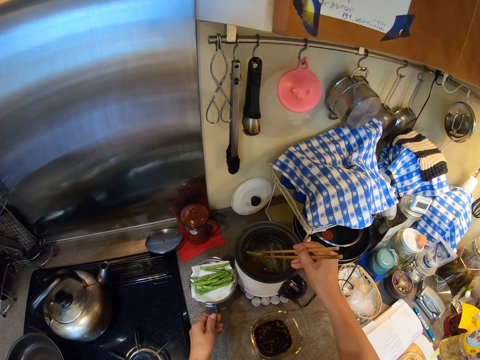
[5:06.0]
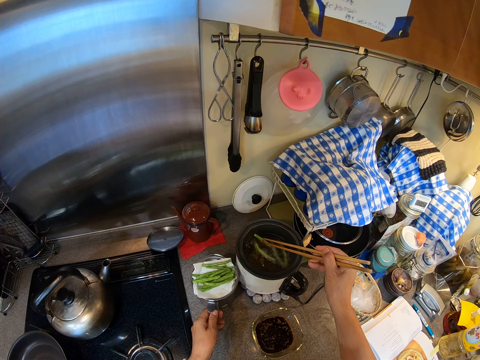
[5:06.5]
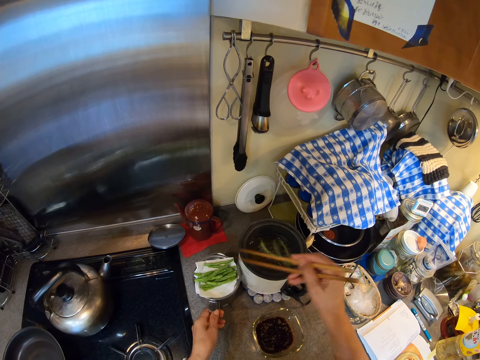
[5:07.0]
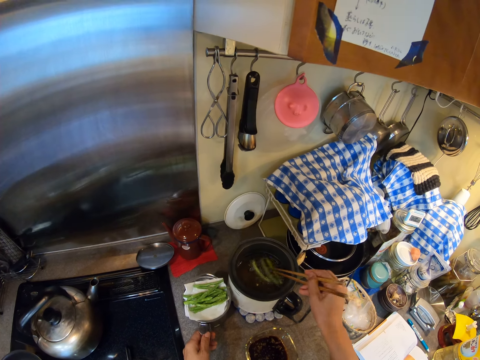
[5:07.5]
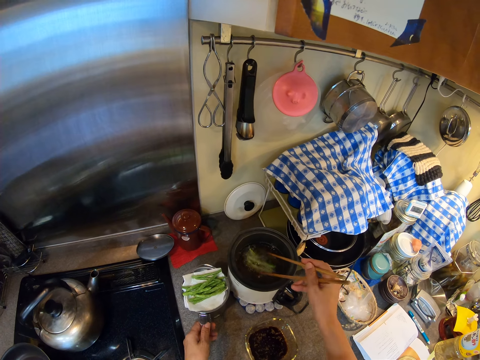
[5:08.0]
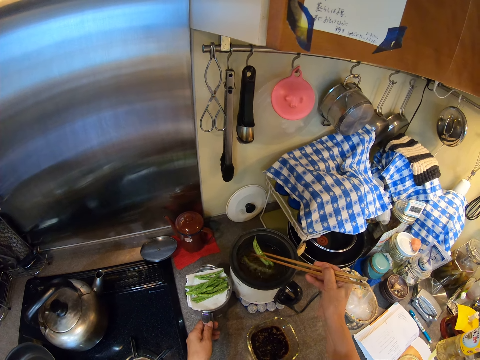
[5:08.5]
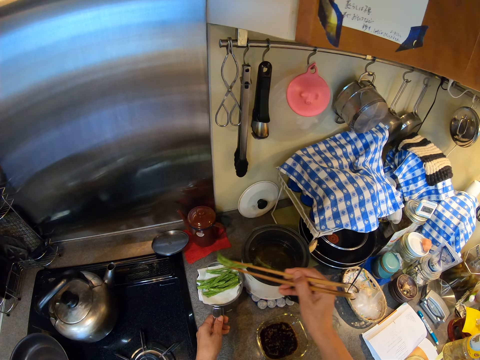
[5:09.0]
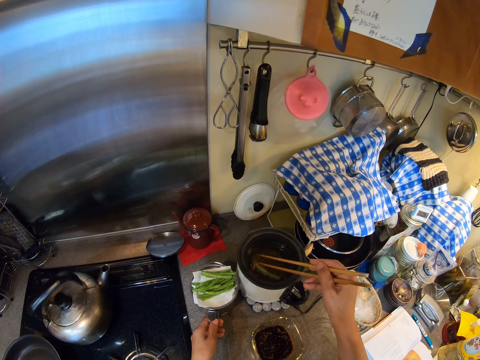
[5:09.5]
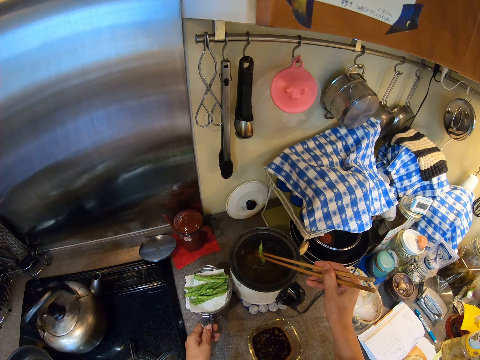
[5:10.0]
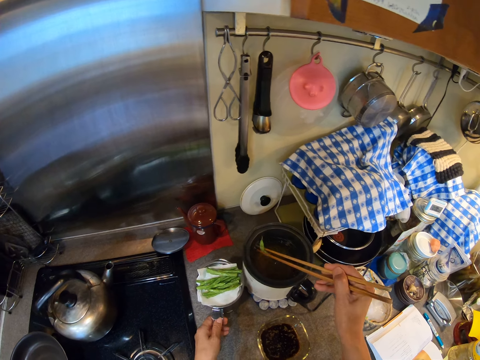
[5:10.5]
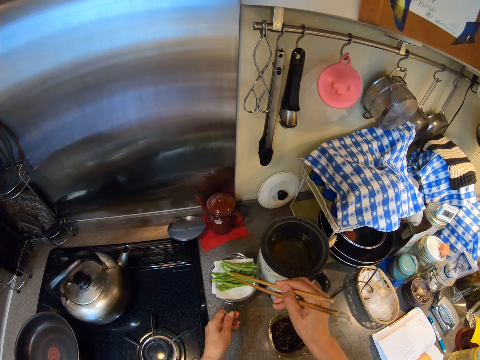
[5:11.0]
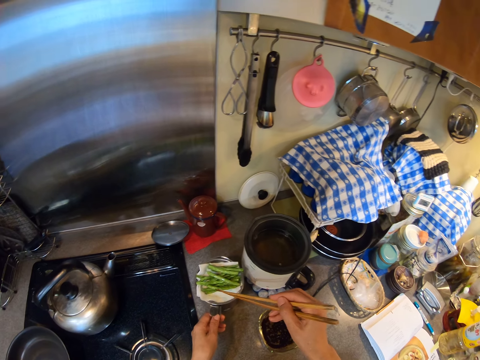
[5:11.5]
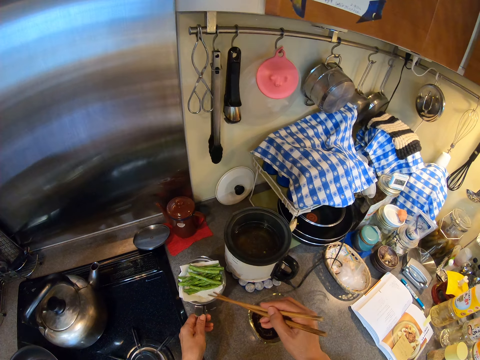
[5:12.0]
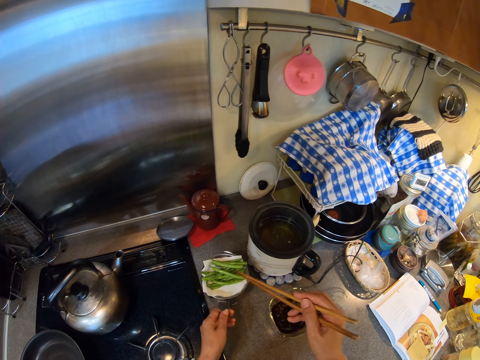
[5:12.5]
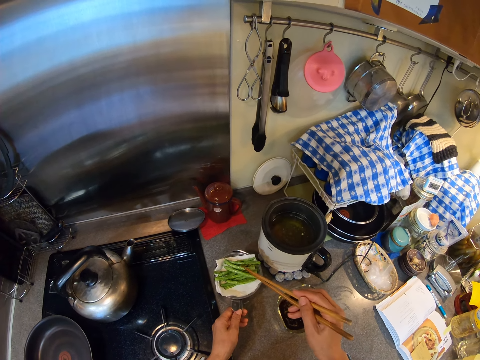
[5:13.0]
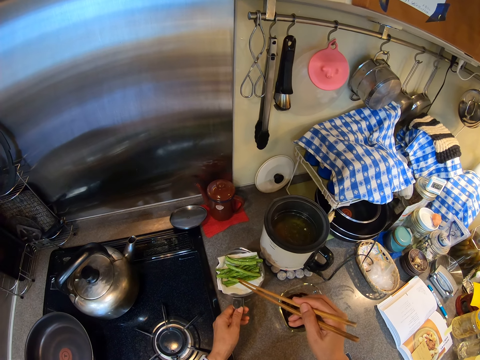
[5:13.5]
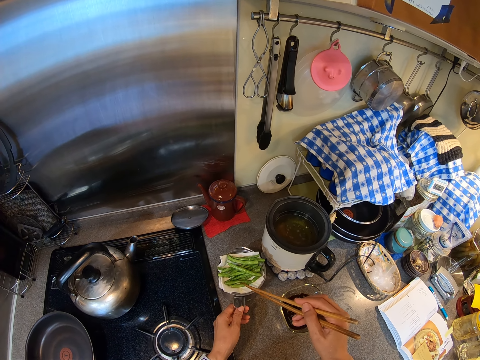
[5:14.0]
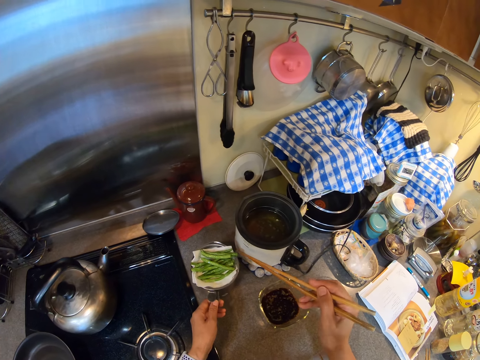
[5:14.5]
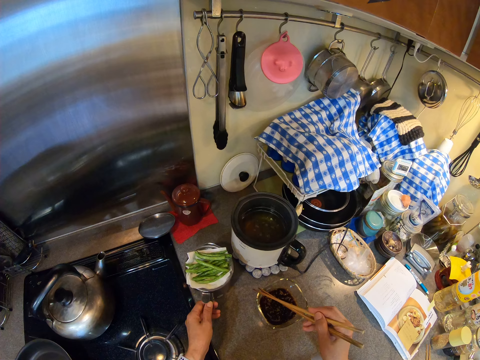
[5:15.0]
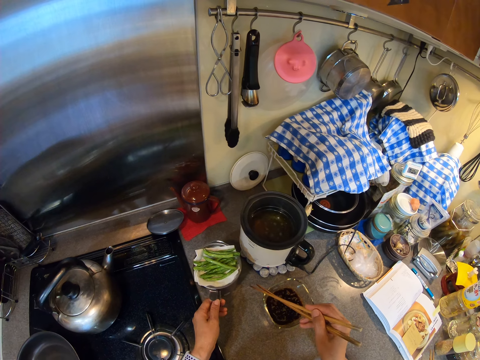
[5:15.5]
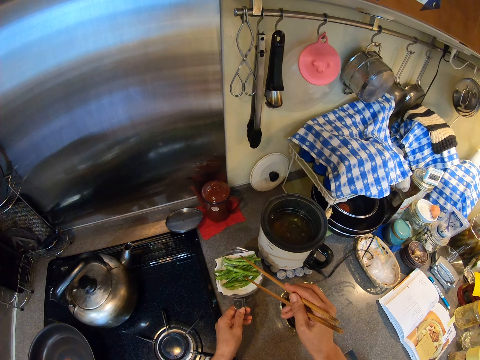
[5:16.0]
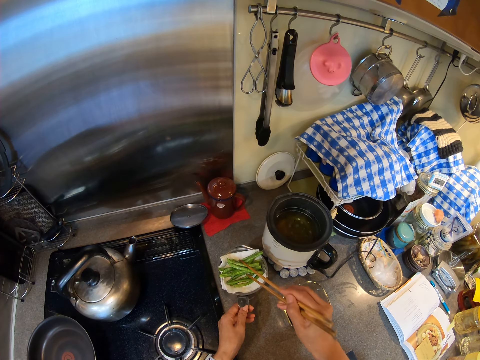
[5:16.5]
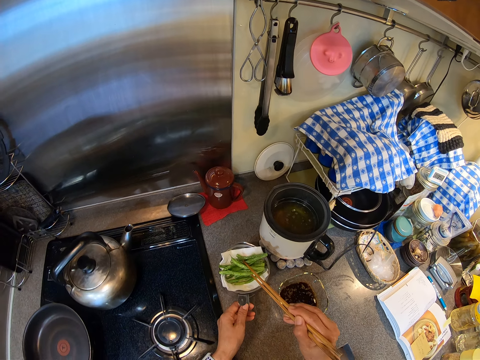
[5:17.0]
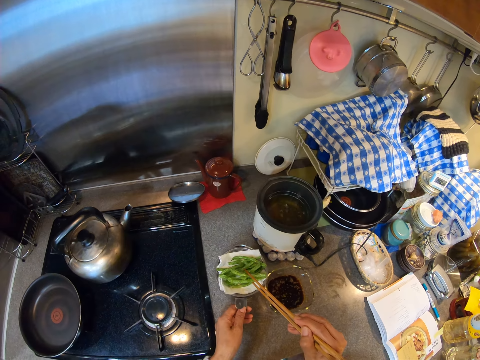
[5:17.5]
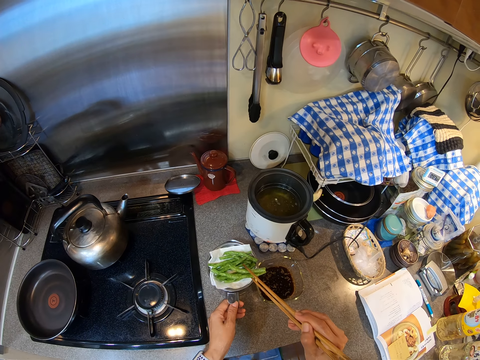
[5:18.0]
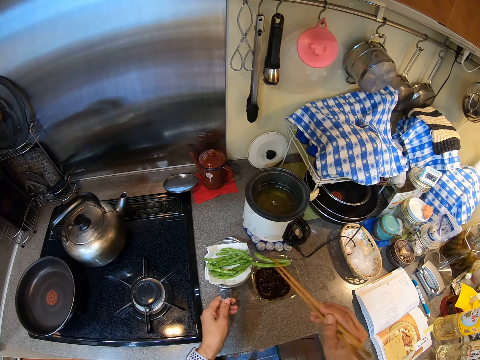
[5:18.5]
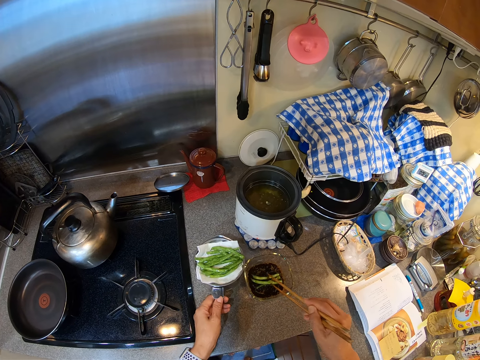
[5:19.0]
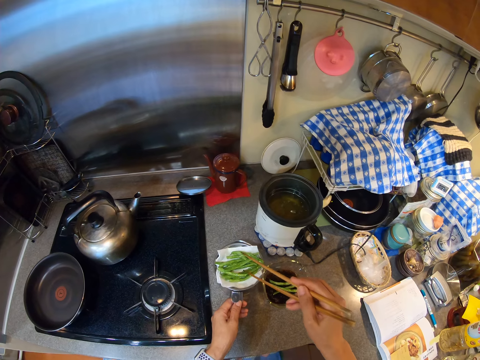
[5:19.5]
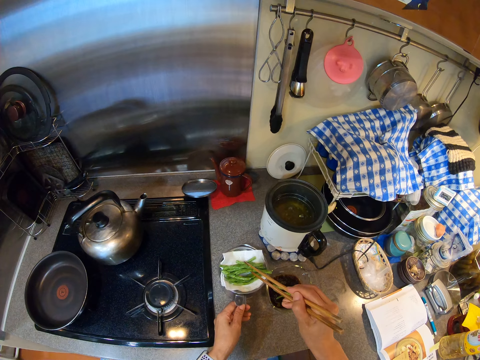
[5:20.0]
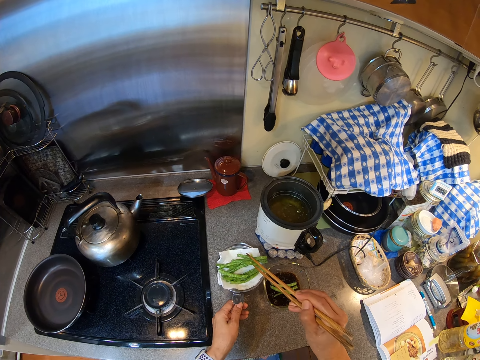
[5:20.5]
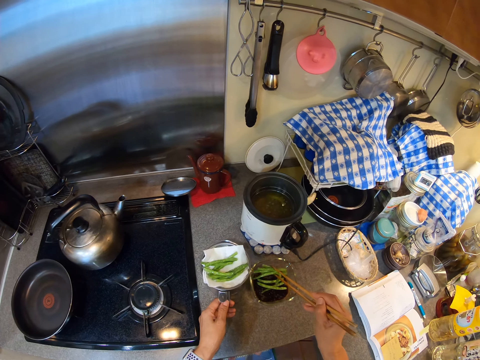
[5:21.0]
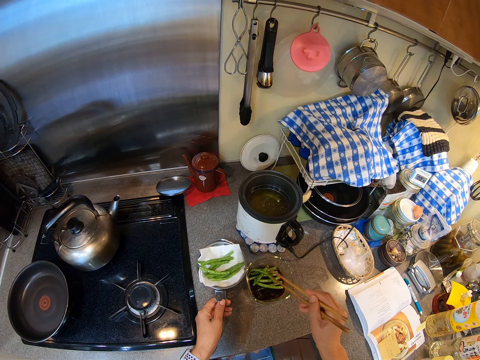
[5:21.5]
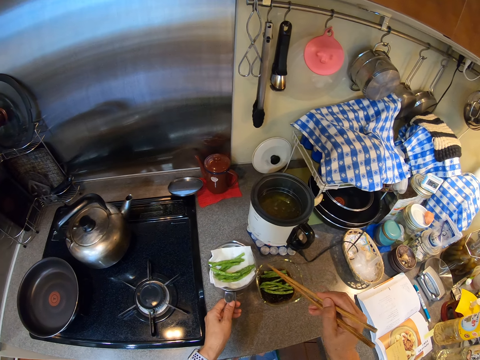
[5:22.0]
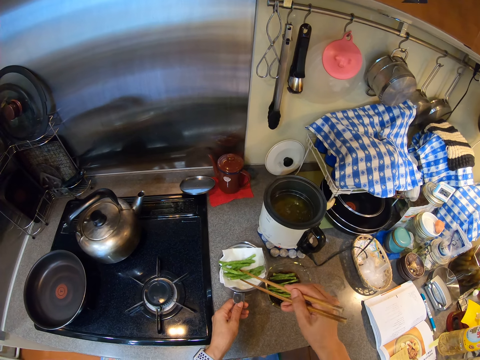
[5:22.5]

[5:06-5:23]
The camera wearer knocks the sticks on the pot and drags the pot back. They look at the food. They arrange the asparagus. They lift the sticks up. They move the pot. They put the food in the bowl. They move the stick in the pot. They drag the pot back. They move the pot back. They hold the asparagus up. They put the asparagus in the paste. They lift the asparagus up.

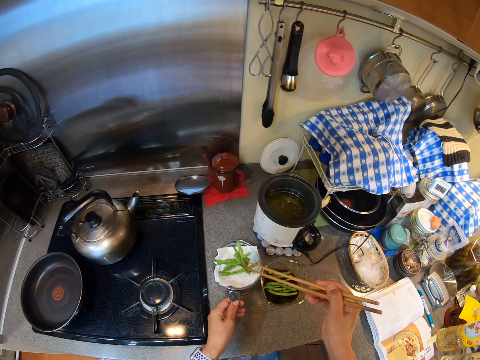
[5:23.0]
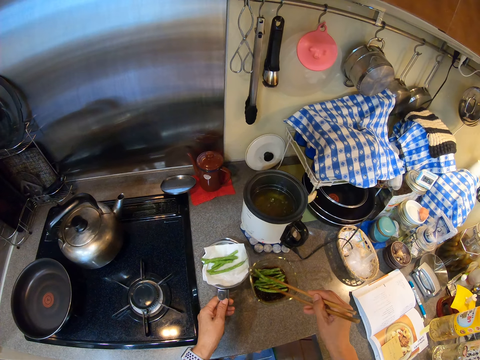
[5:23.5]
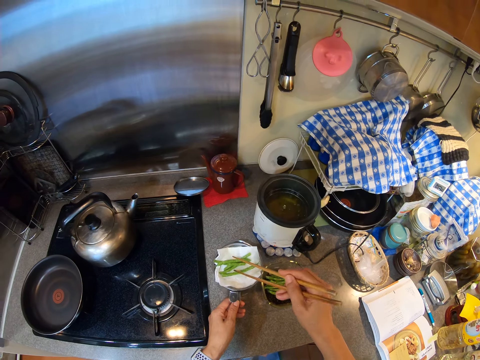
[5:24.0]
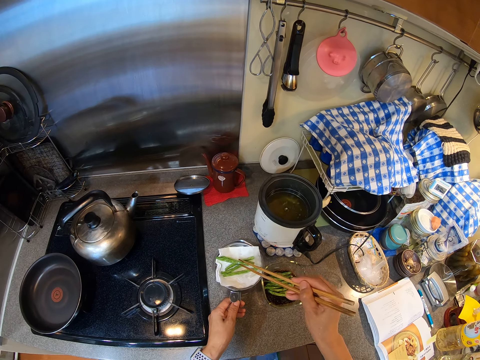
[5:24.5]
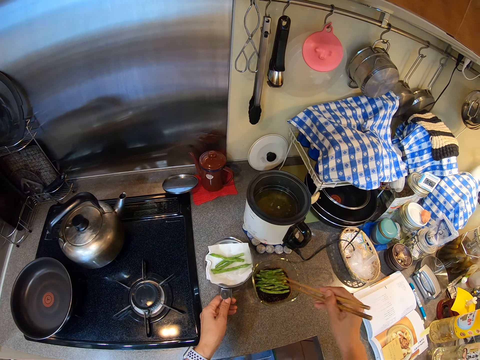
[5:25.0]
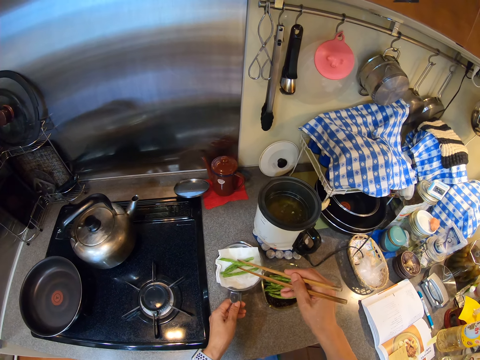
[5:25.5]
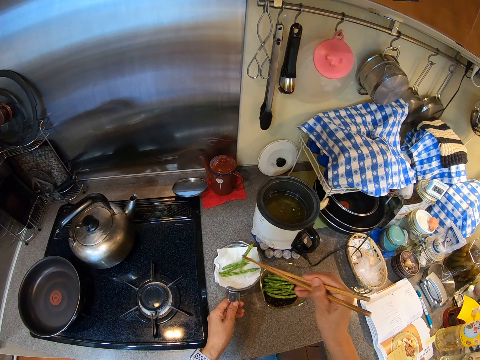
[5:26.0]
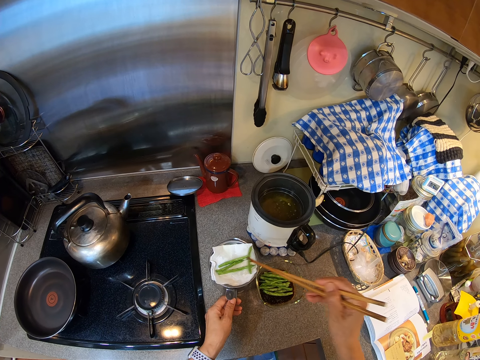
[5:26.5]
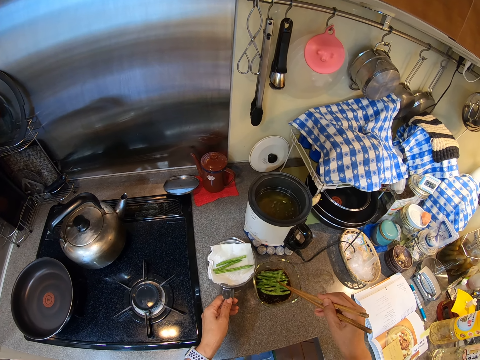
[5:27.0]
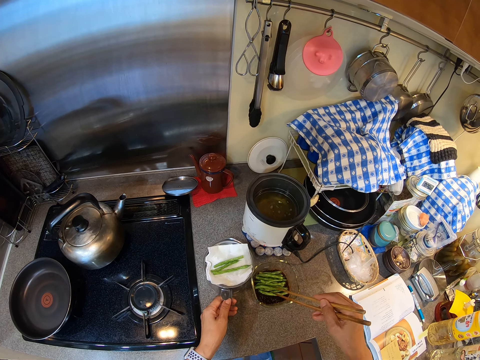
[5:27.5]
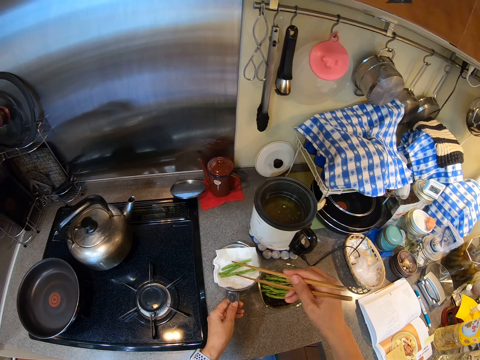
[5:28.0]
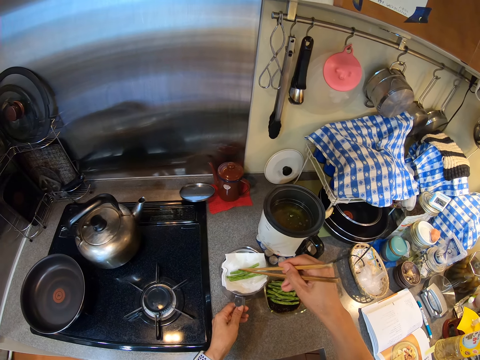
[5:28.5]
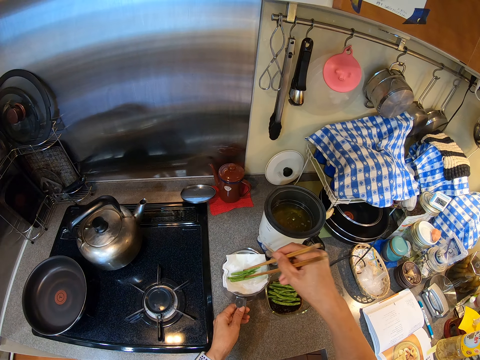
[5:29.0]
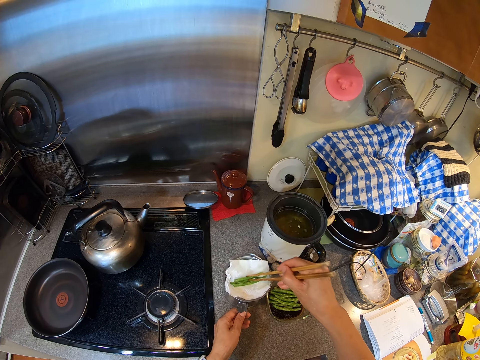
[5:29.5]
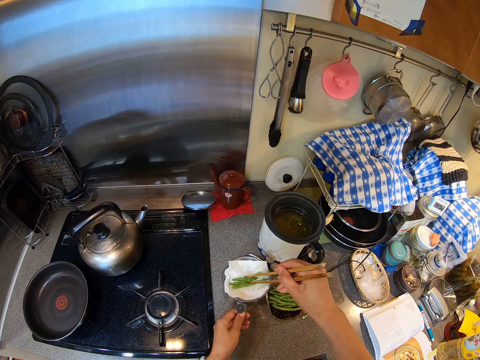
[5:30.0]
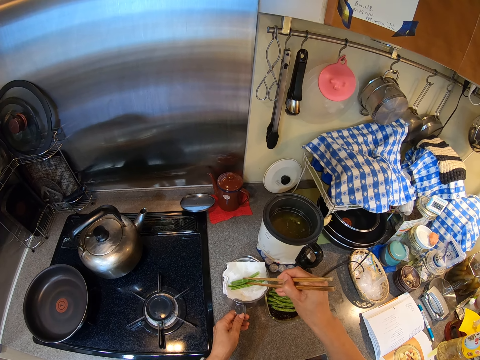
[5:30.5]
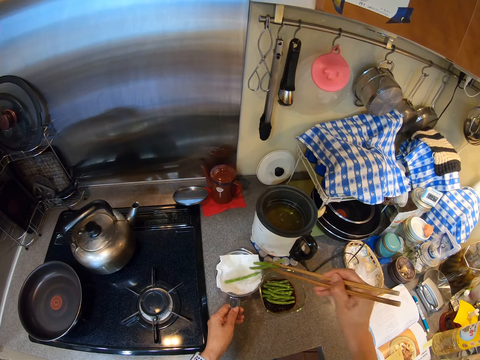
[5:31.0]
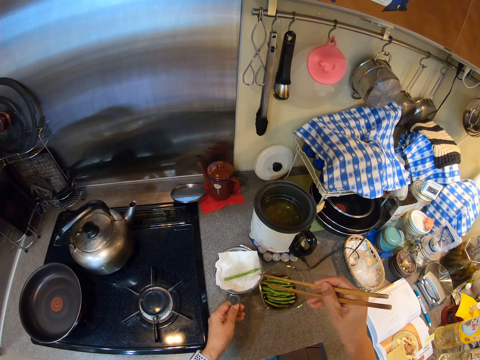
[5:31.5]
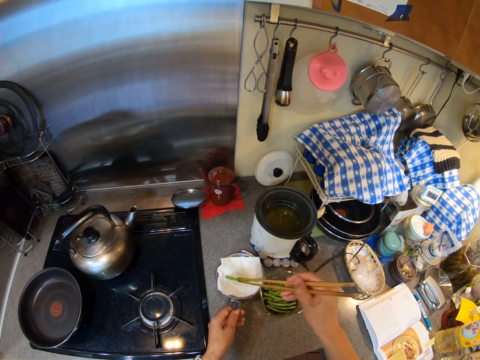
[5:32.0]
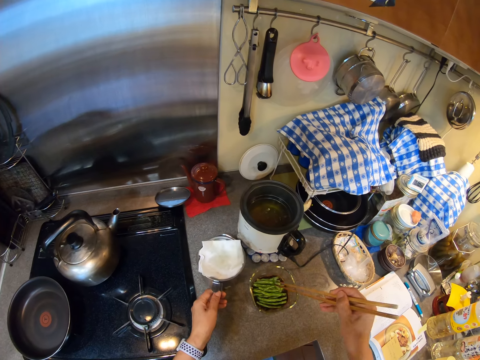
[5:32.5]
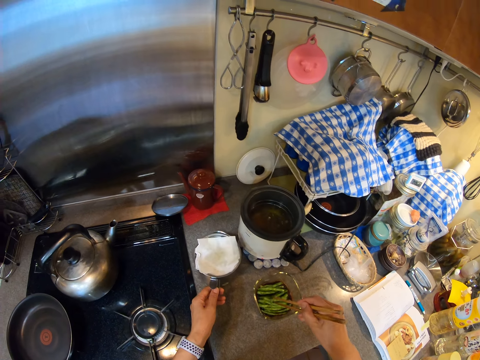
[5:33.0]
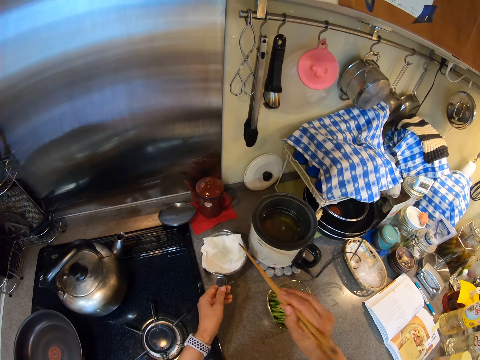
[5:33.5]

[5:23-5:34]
The camera wearer moves the sticks in the bowl. They move the pot forward. They move the cup.
